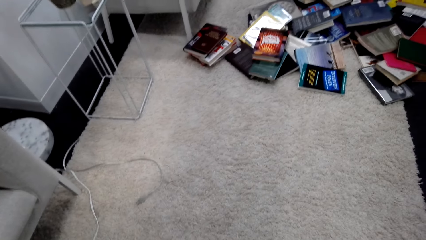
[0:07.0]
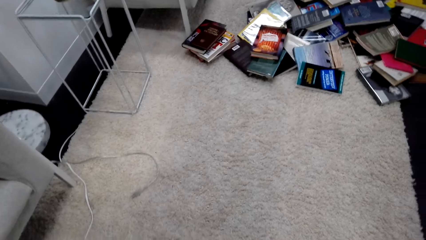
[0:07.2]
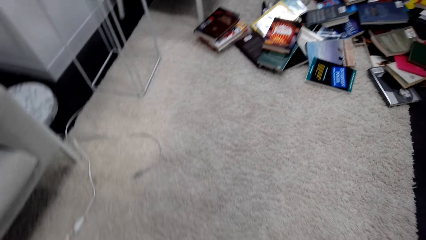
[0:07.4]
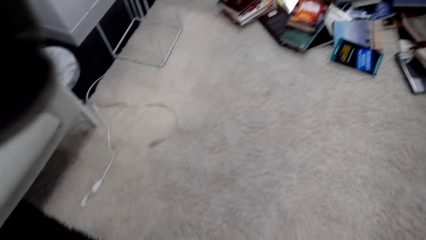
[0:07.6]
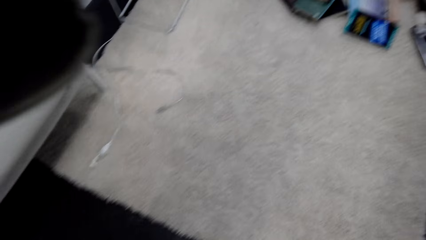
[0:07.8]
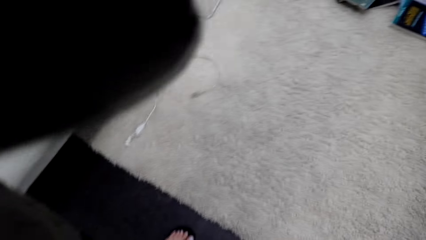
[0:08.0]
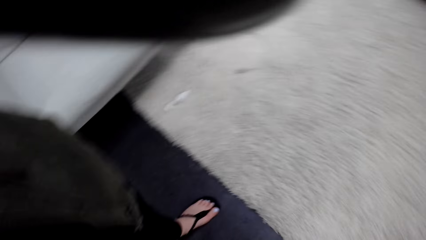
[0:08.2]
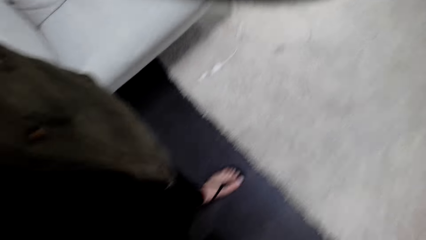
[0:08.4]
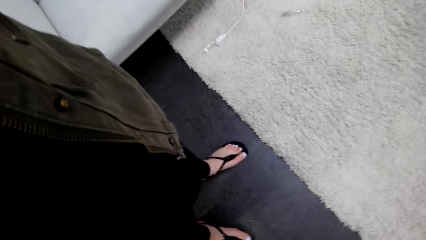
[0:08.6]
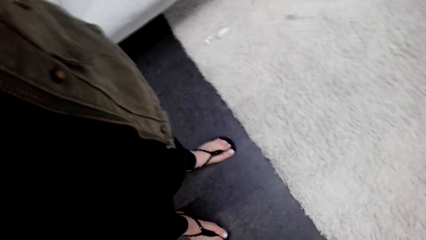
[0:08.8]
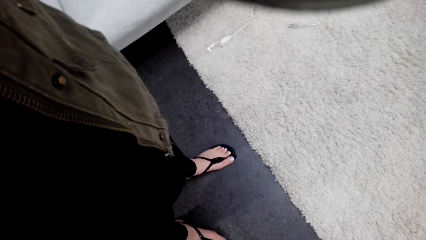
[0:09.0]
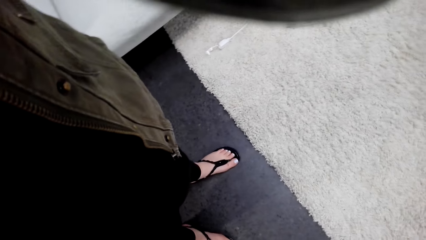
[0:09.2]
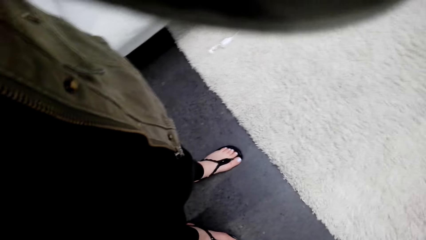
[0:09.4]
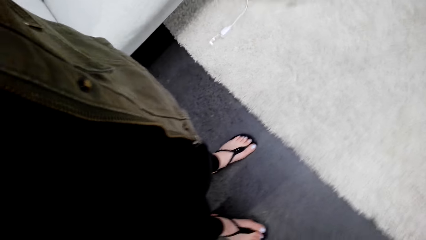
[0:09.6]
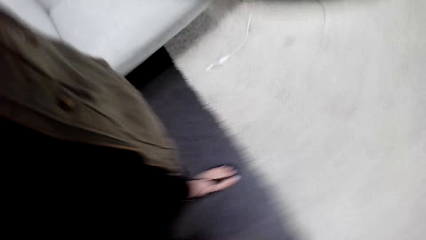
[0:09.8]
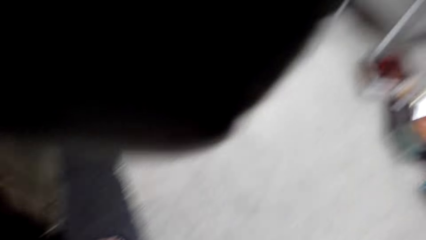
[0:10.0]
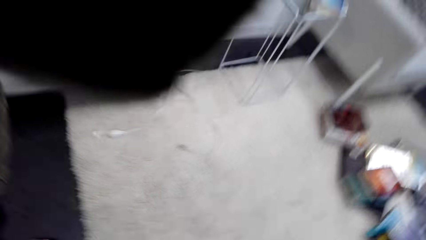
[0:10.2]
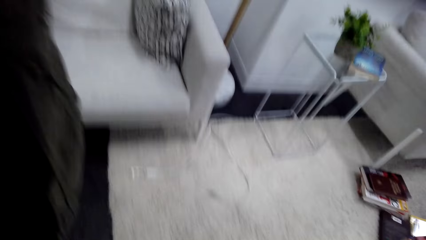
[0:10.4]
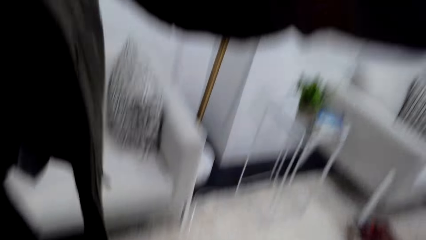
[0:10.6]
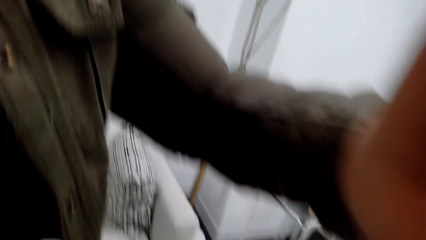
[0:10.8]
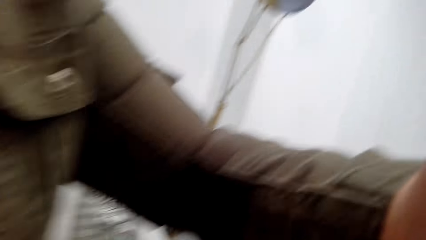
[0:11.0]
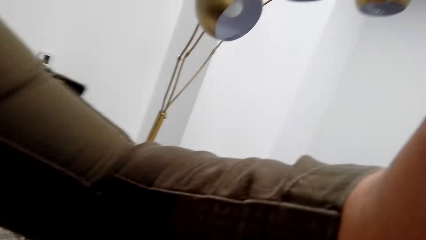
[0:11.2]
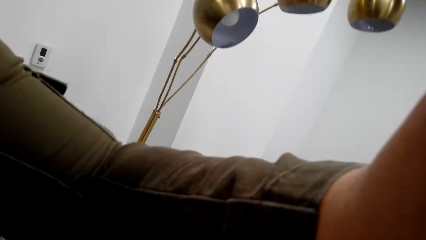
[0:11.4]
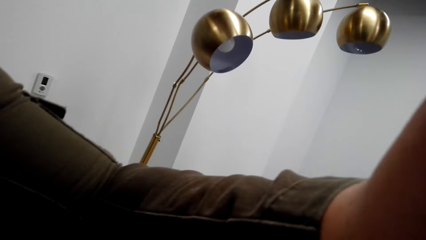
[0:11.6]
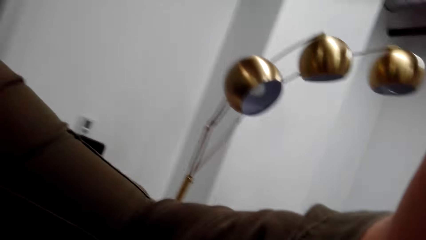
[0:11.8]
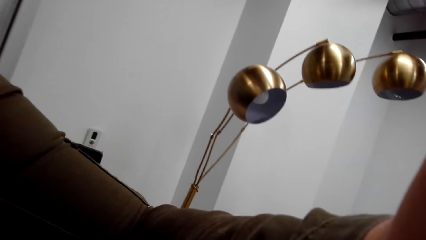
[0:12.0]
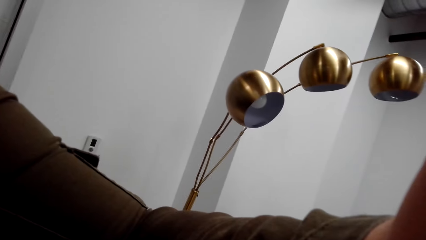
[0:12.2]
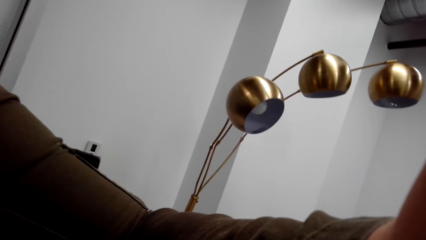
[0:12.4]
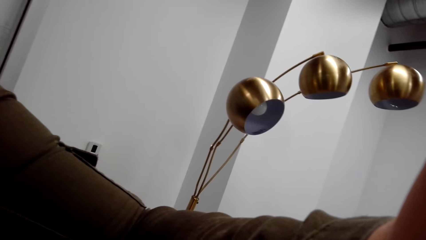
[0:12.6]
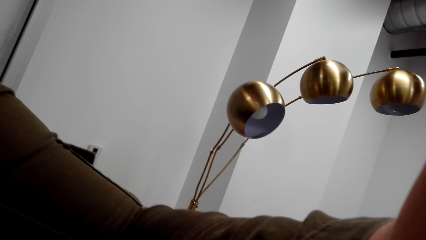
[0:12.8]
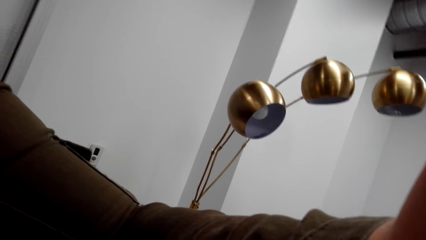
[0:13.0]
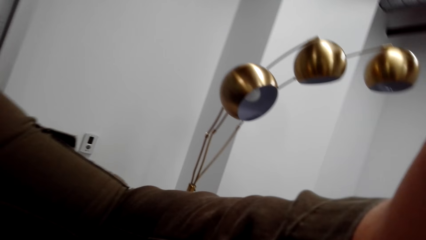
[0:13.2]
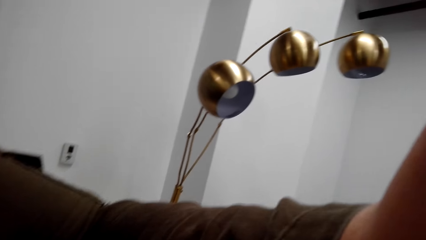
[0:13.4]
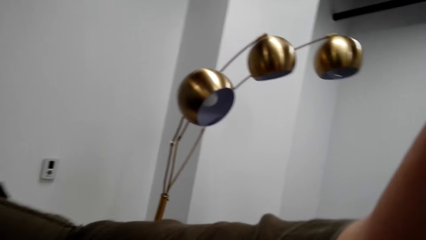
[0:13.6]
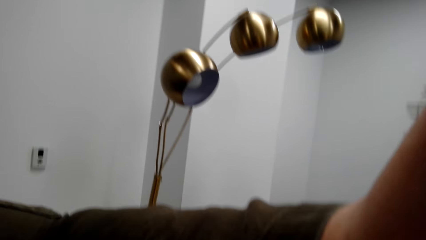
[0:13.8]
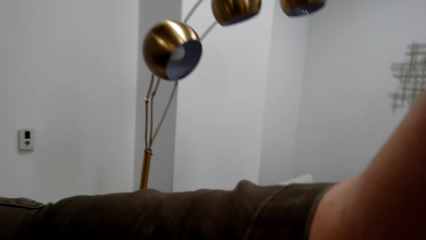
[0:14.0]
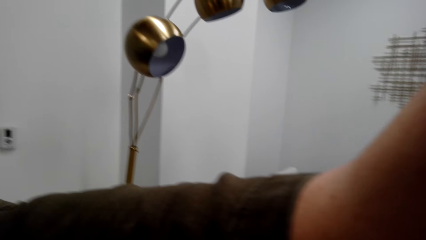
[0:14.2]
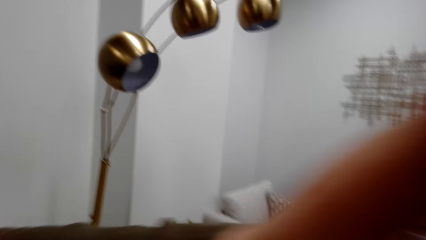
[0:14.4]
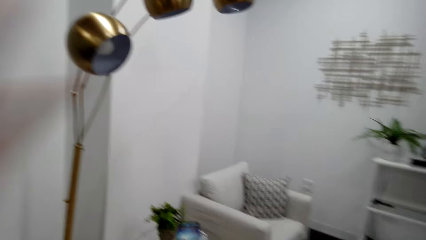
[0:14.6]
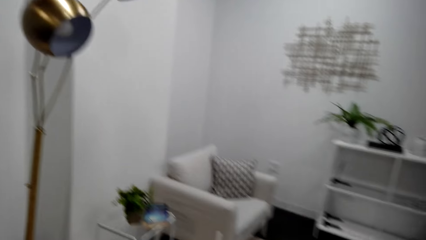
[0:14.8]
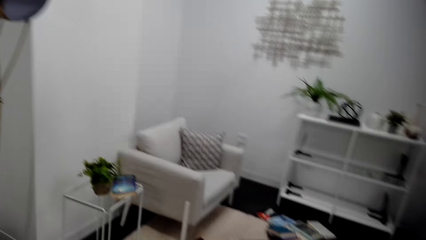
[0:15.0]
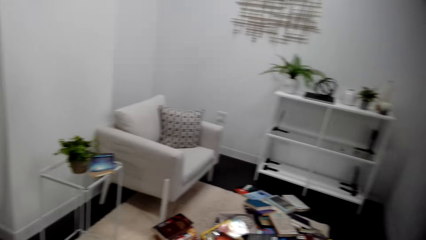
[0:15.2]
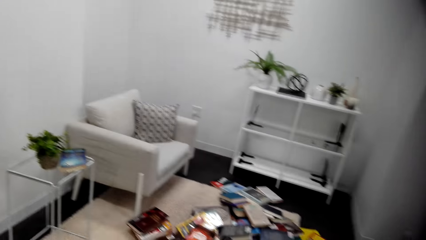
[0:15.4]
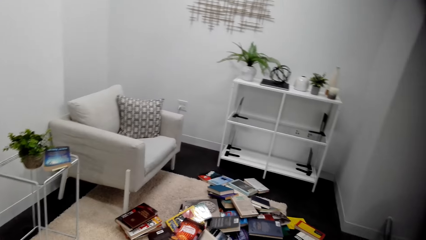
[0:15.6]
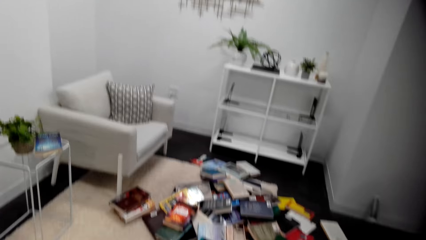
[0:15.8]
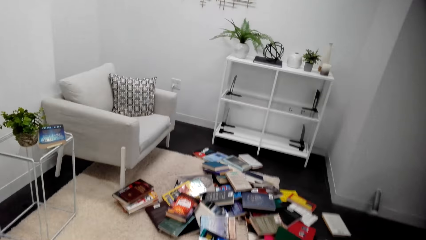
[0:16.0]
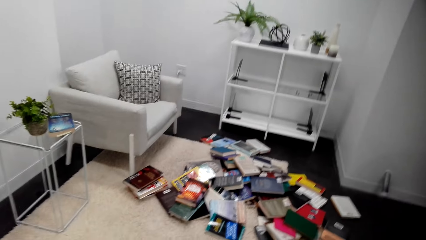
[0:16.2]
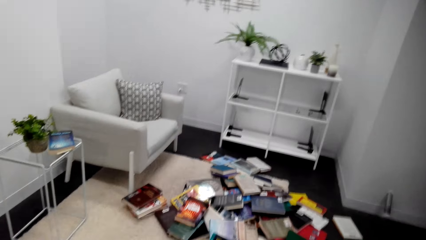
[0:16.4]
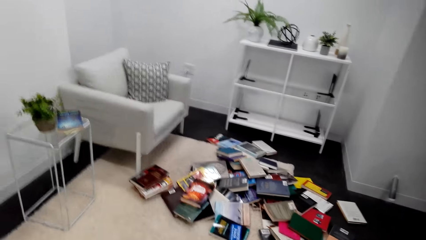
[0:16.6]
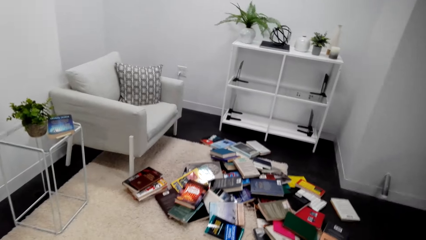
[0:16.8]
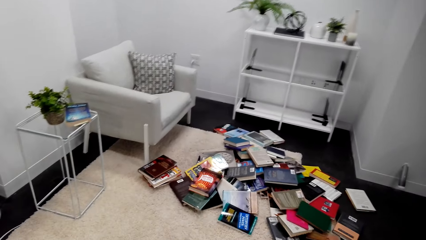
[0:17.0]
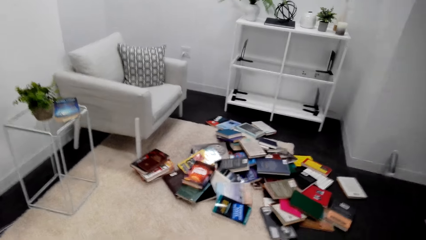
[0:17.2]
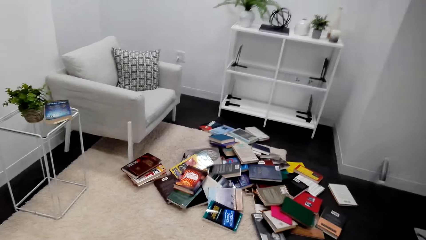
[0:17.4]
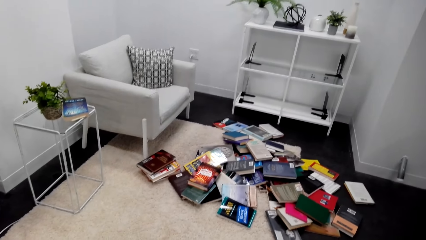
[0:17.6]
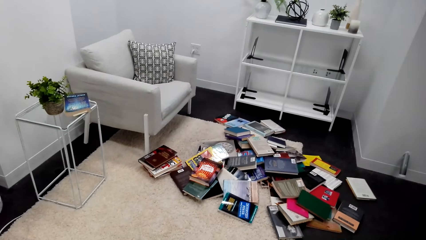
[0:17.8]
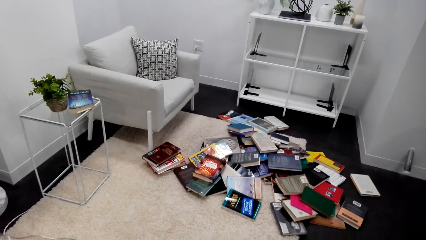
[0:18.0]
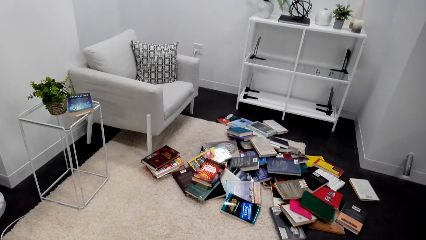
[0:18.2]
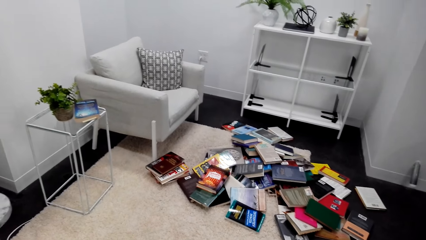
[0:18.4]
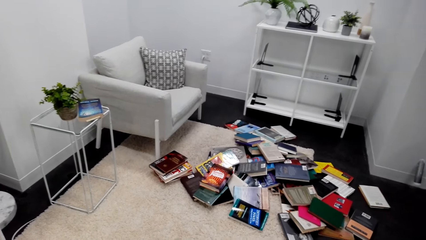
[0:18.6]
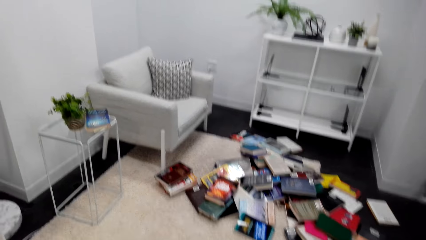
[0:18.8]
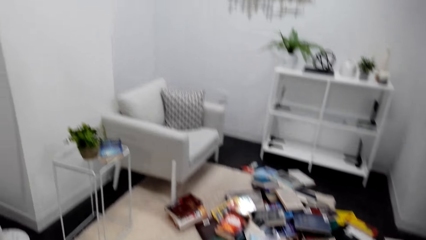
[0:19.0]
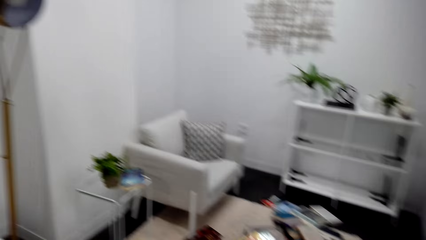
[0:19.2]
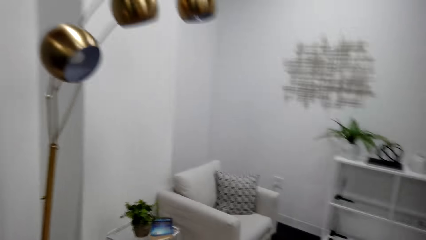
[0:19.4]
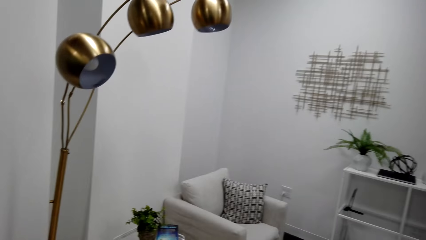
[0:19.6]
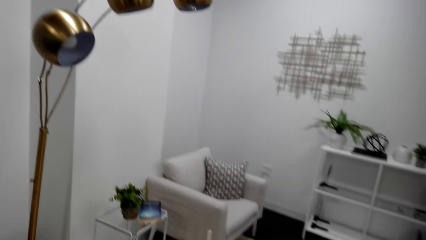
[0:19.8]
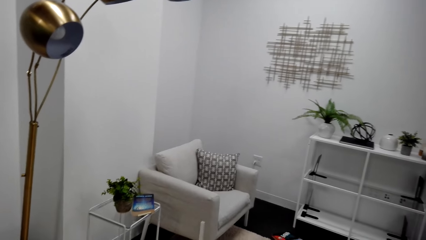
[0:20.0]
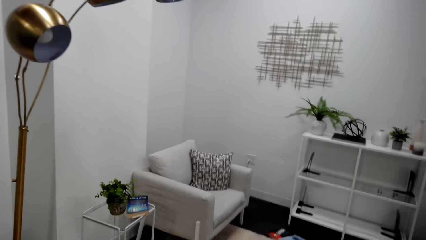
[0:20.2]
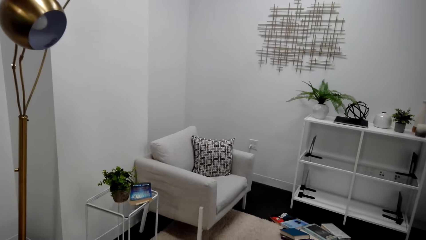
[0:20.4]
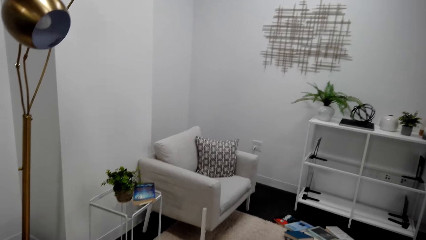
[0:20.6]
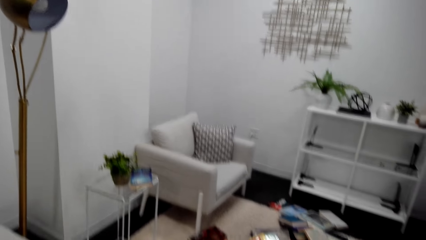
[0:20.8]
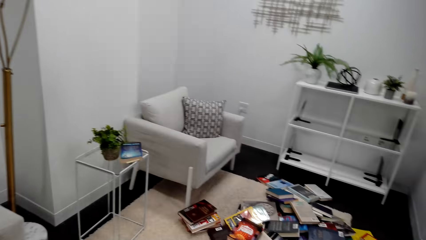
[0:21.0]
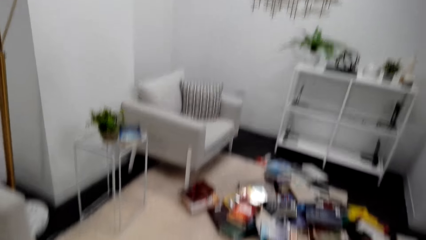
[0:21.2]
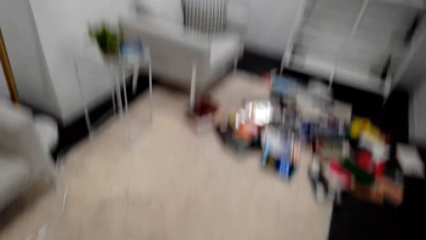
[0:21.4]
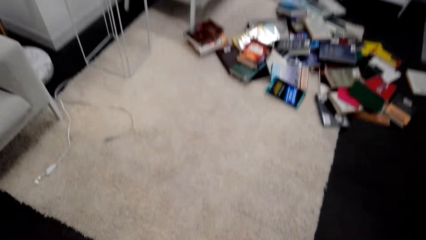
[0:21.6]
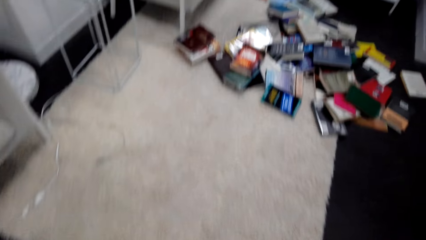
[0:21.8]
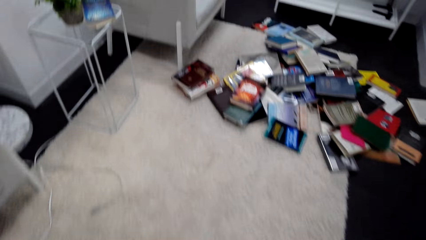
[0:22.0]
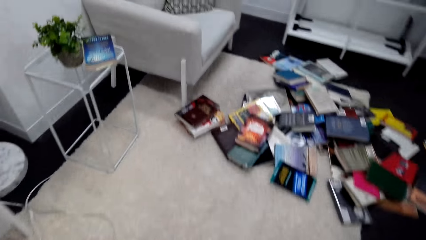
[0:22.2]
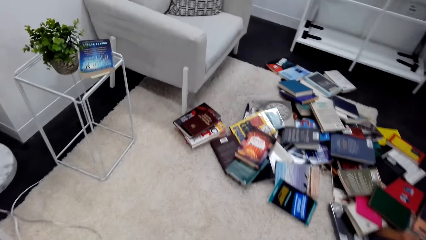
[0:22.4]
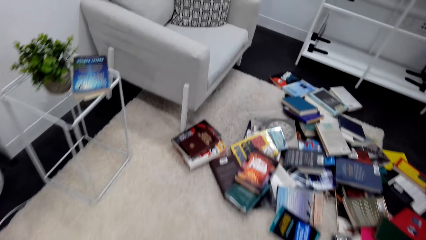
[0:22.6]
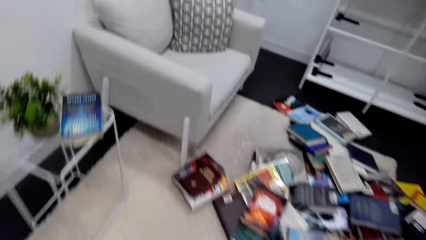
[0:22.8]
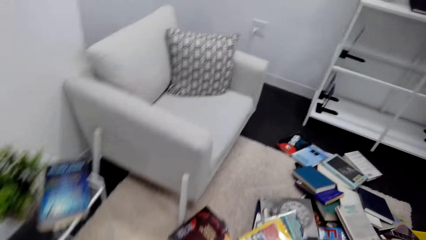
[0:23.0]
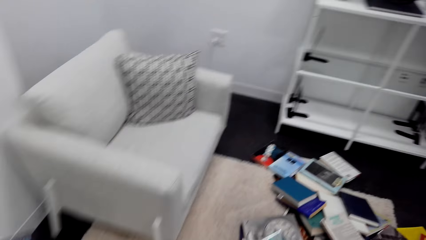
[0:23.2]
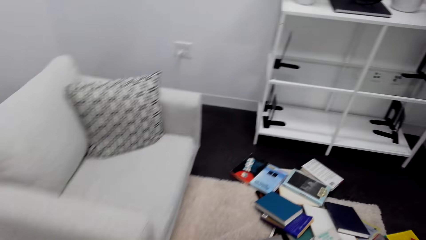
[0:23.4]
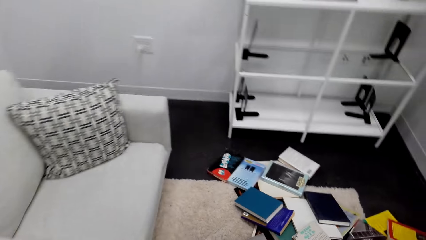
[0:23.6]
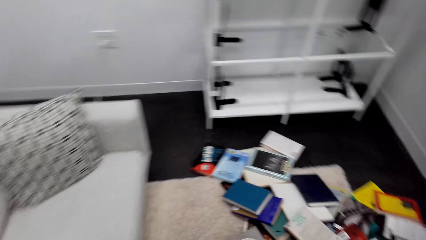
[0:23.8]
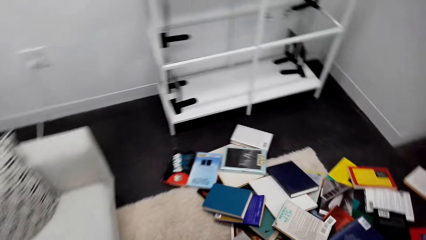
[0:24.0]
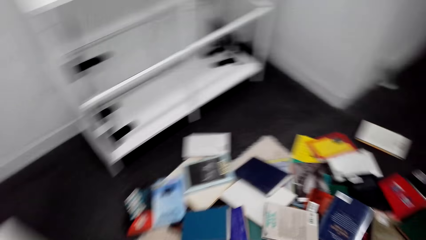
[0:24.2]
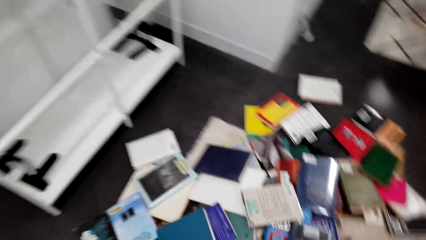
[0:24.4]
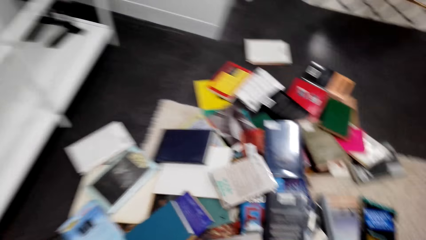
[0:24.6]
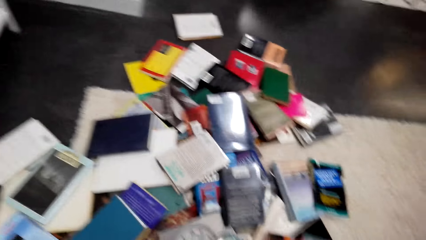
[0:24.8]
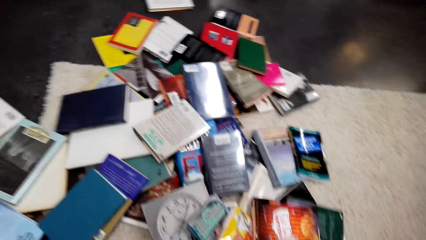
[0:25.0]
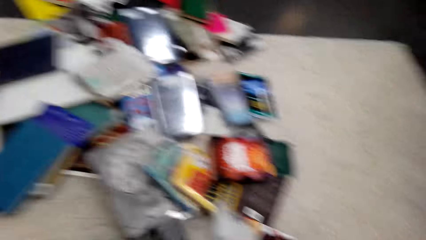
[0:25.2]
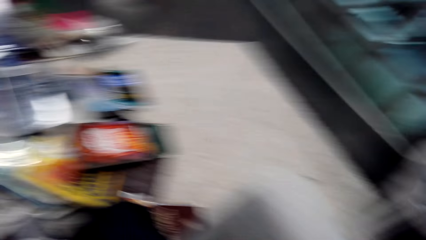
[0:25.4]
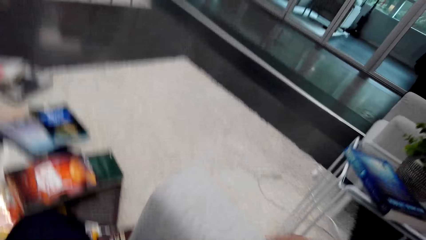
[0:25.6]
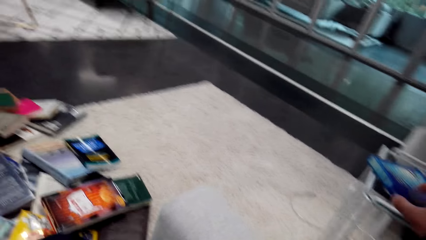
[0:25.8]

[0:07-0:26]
A woman adjusts the camera wearer's camera. The camera wearer looks around the floor. They move around.
